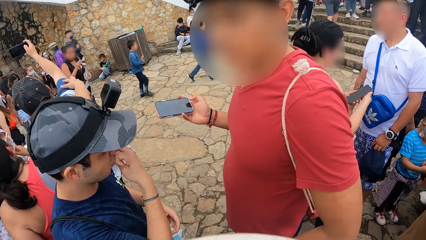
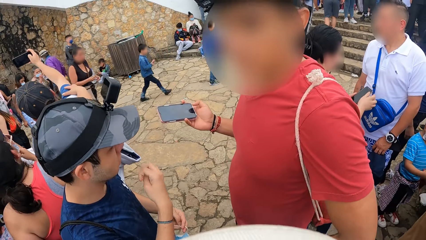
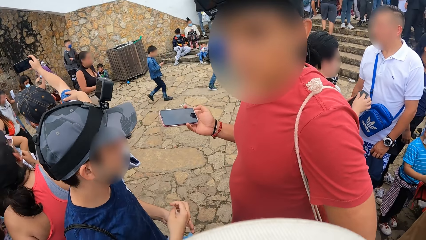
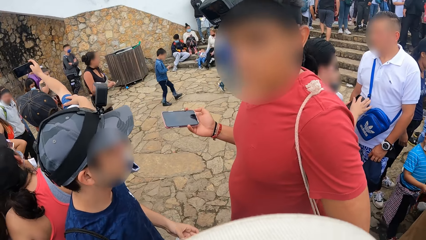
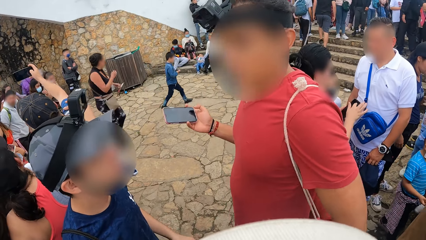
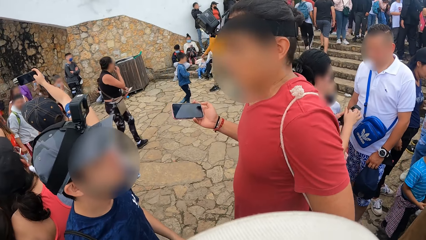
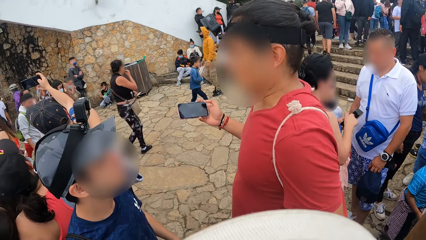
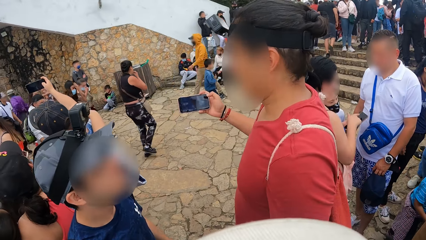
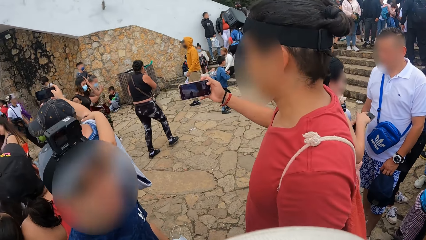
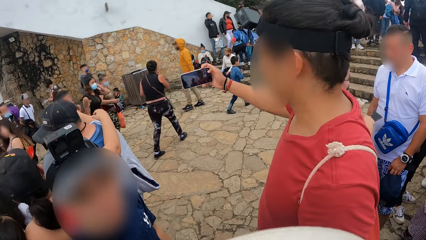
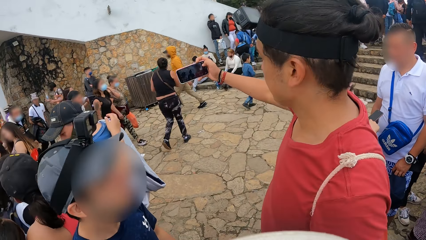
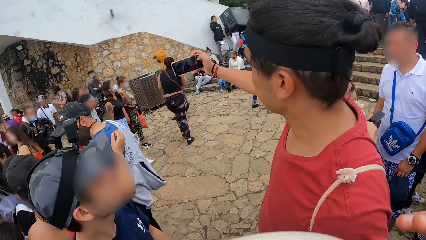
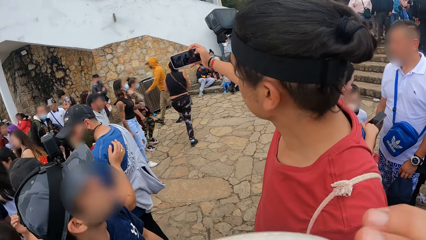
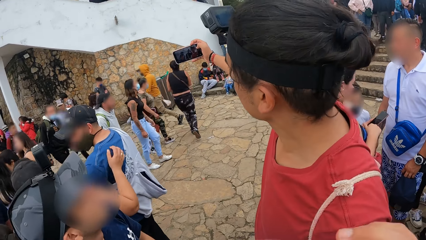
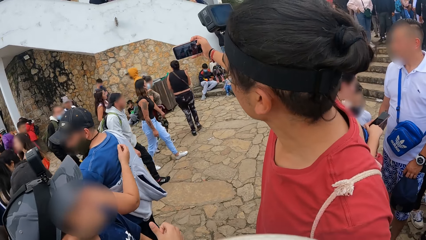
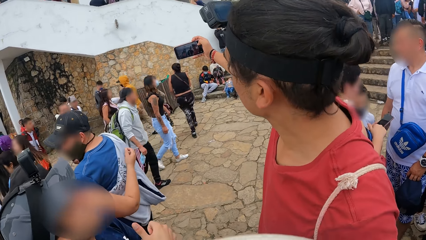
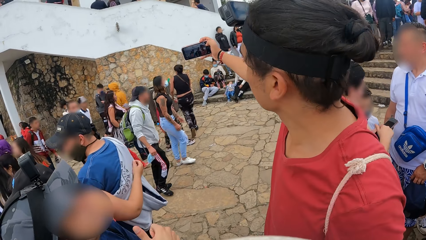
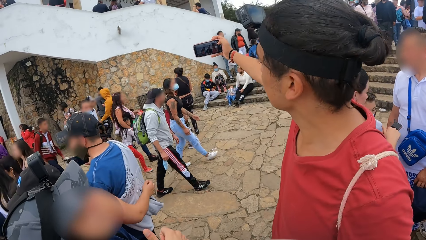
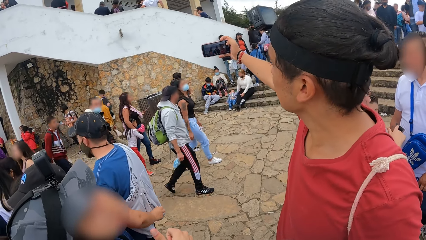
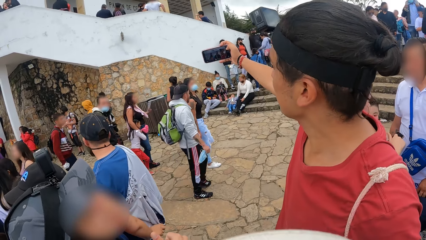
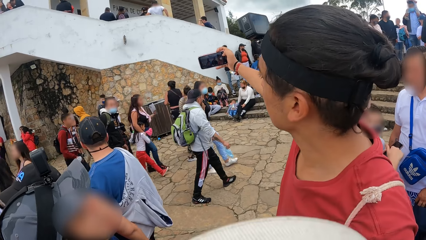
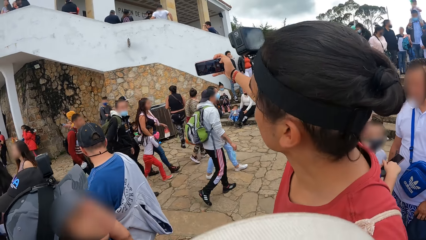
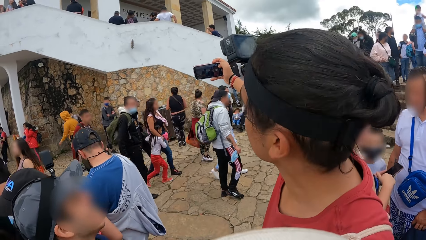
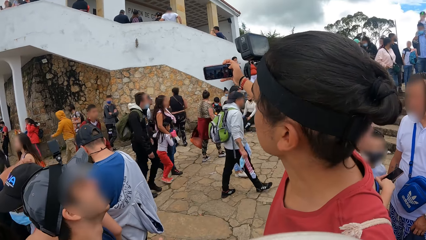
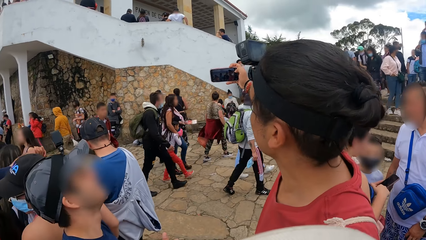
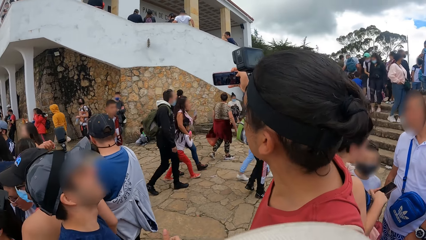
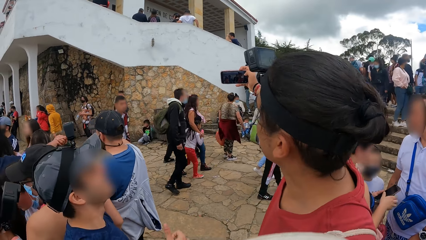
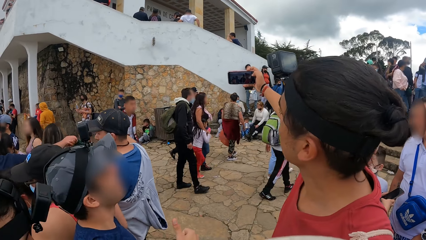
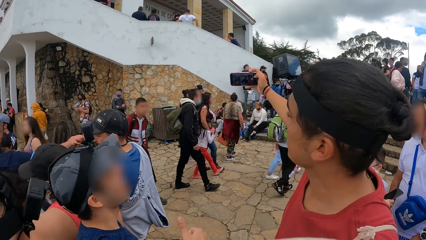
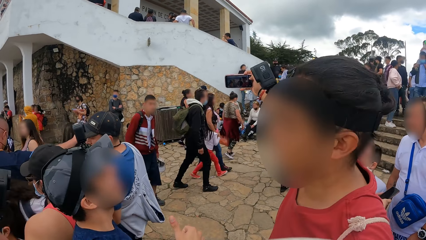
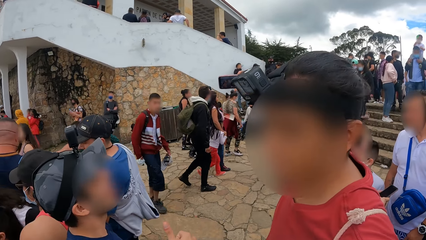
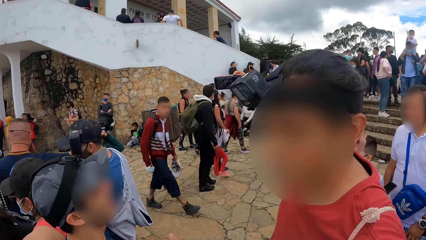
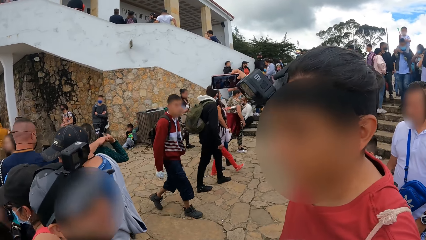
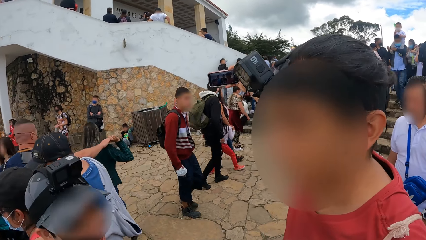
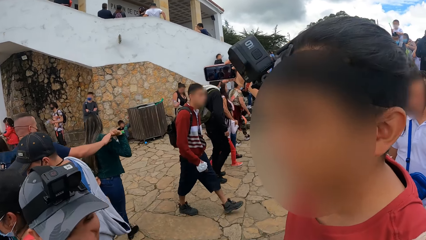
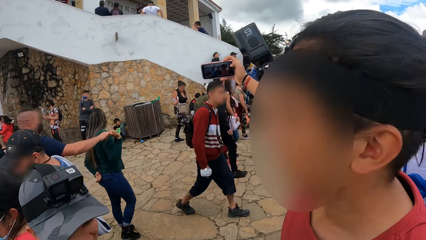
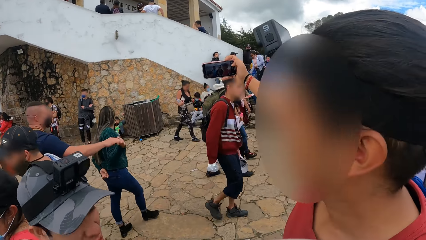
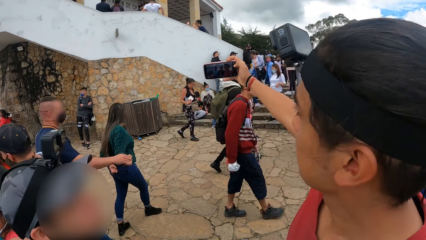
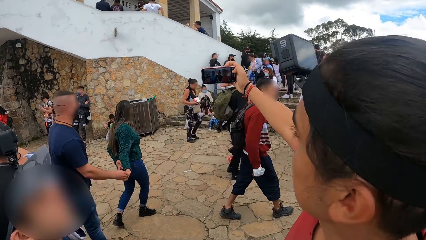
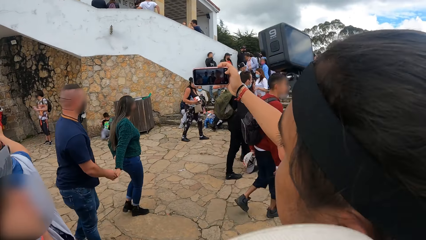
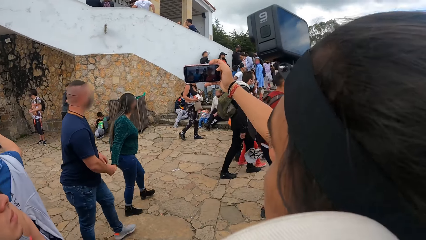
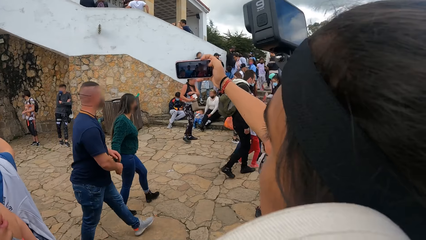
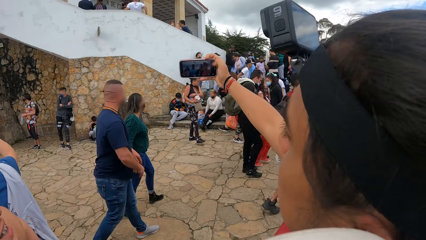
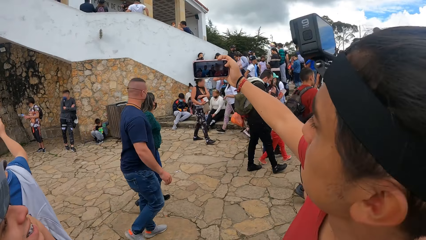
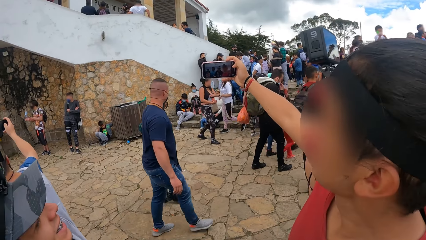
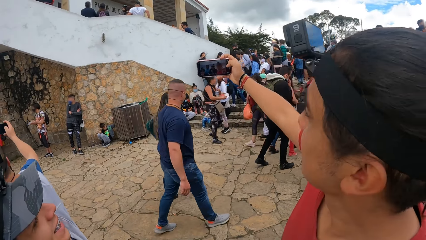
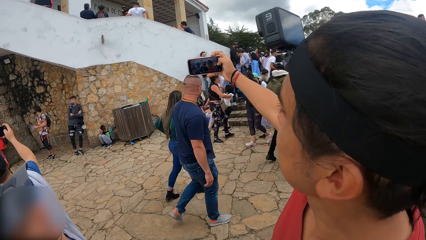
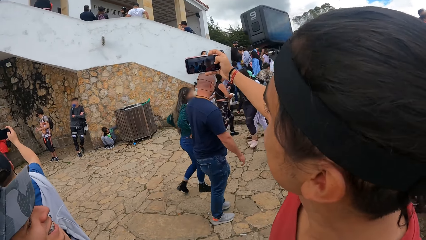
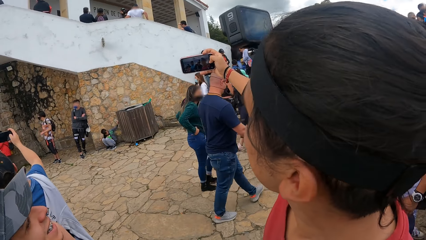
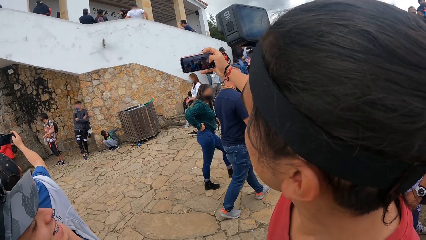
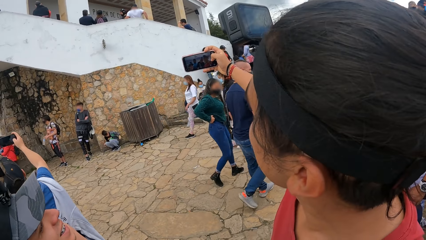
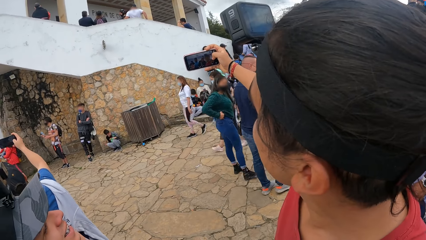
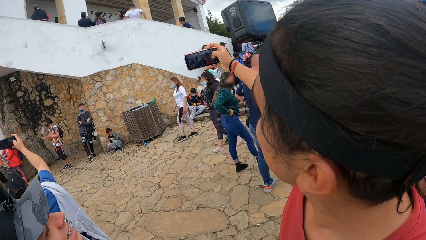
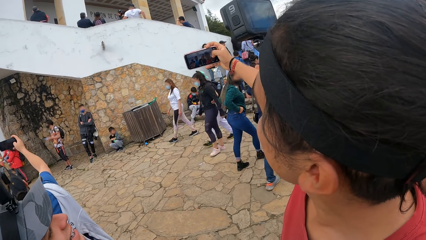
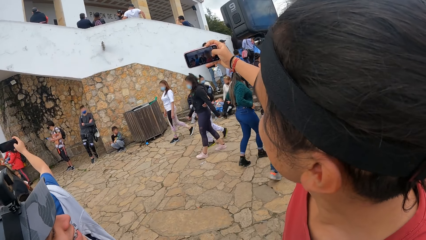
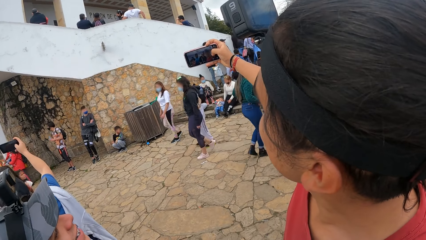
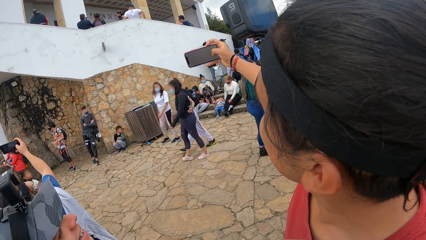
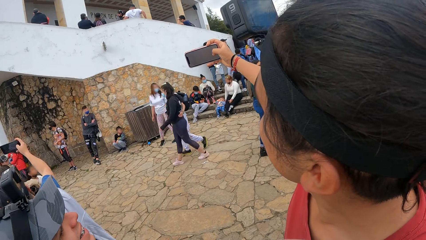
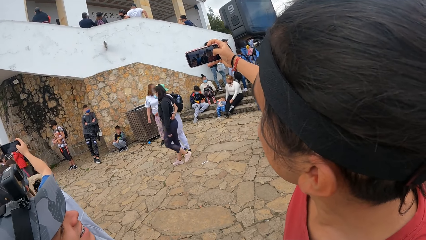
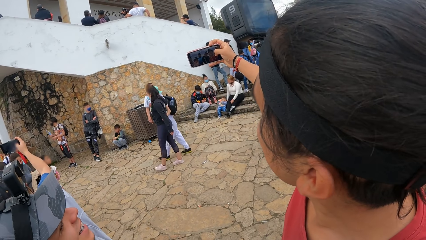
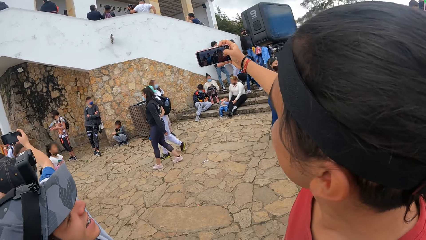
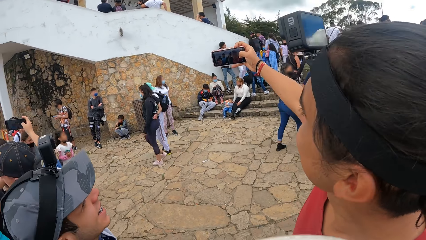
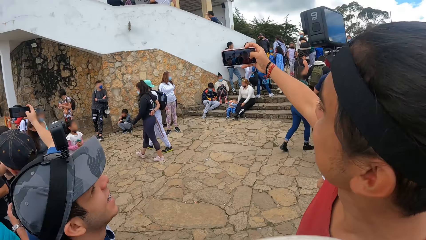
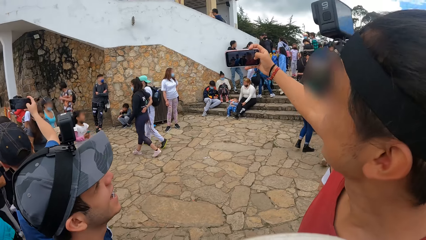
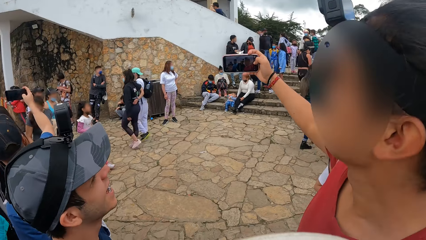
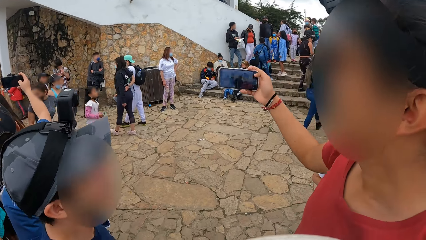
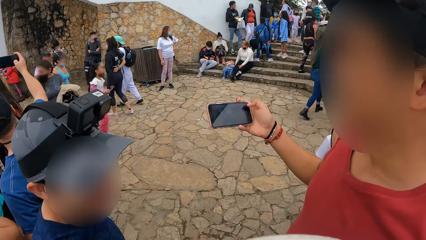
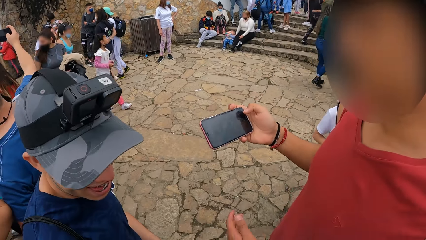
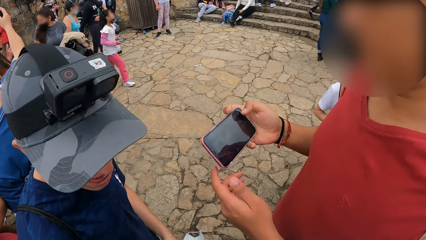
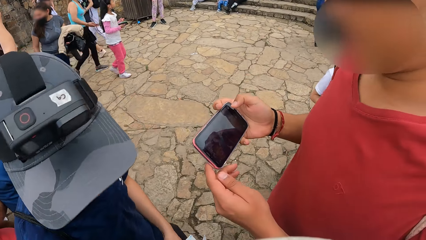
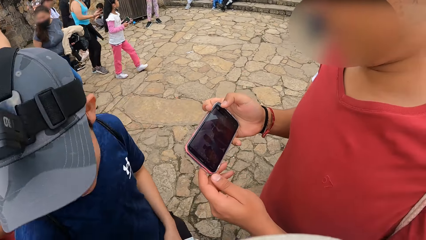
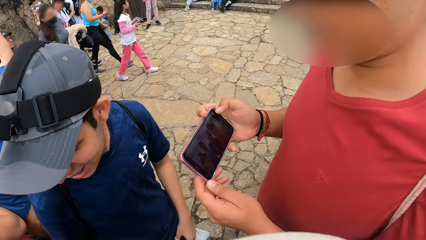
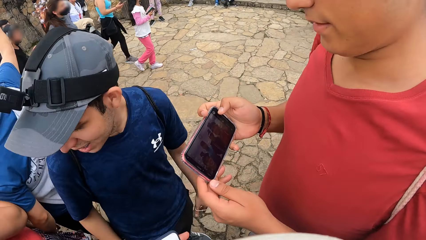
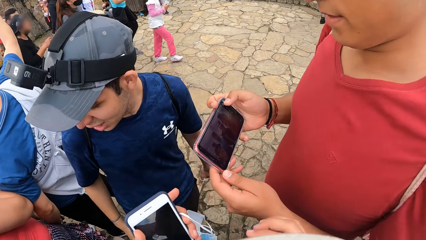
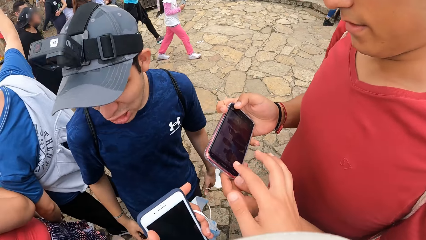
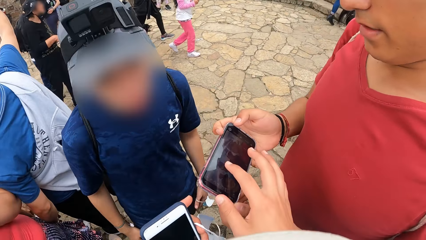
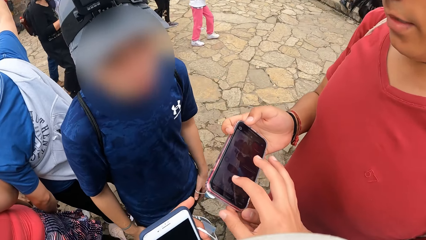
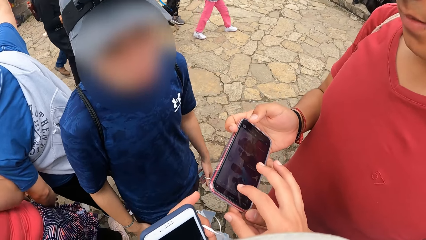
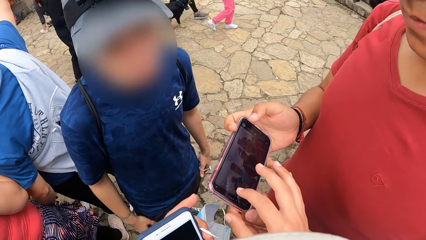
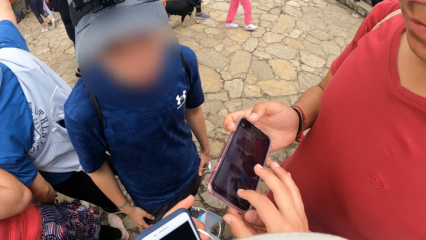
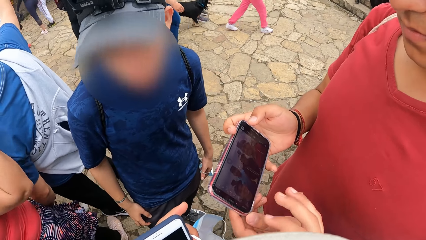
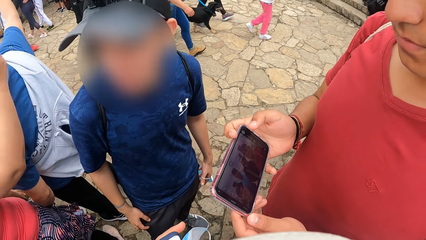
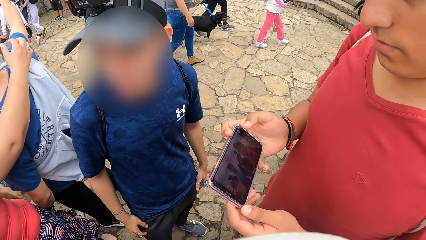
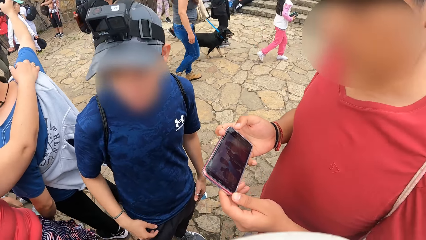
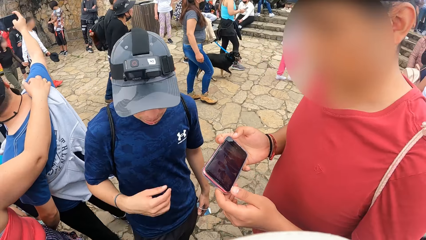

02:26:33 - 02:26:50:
A man stretches his right hand with the phone. The man takes a selfie with the camera wearer. The man takes a picture with the phone in his right hand. The camera wearer operates the phone with his right hand.
